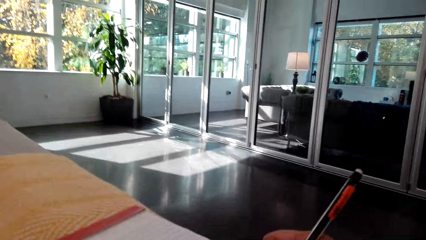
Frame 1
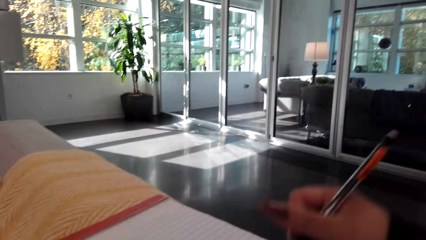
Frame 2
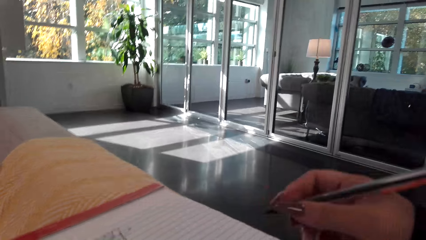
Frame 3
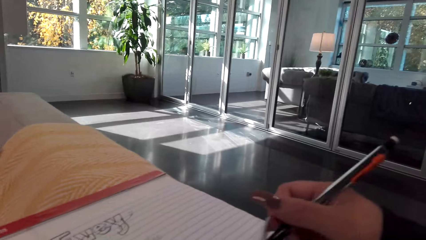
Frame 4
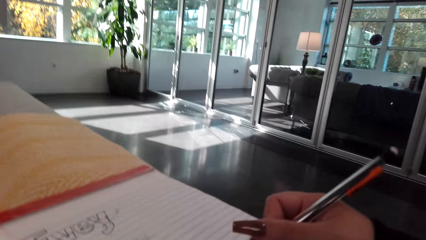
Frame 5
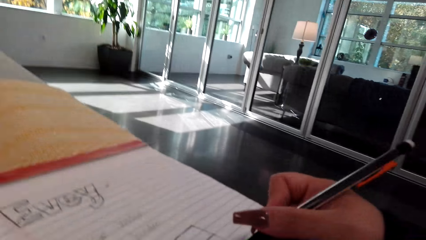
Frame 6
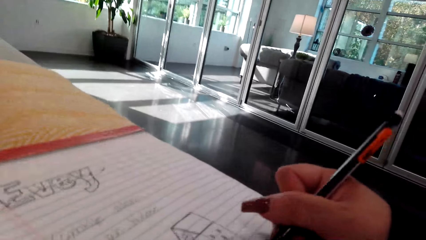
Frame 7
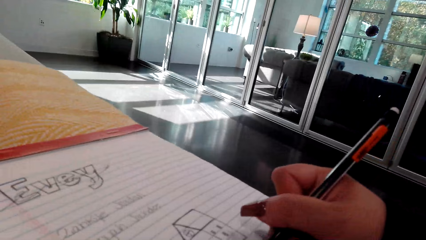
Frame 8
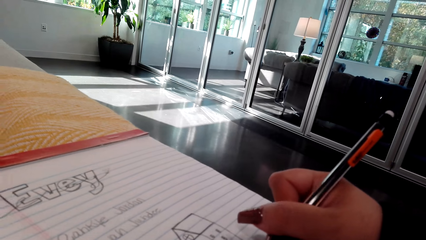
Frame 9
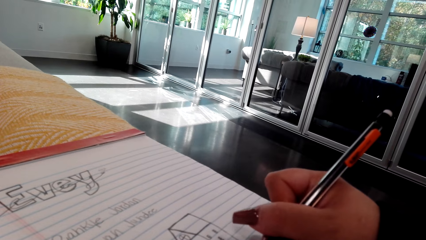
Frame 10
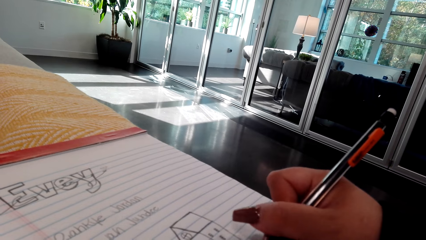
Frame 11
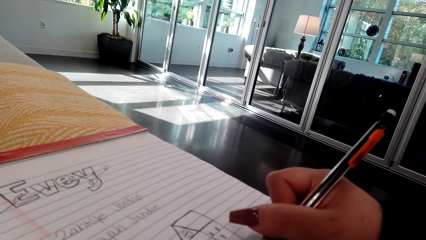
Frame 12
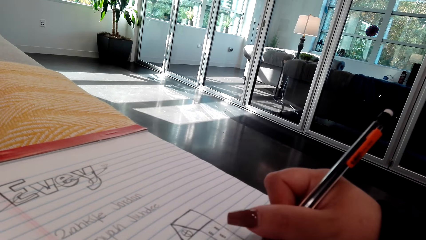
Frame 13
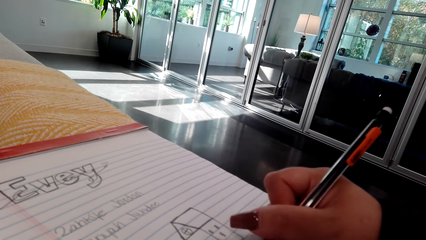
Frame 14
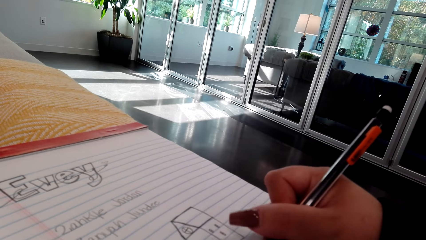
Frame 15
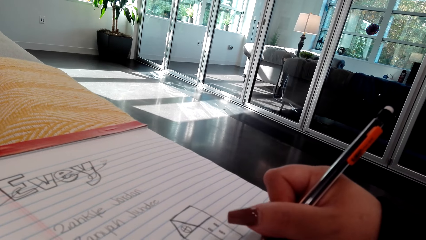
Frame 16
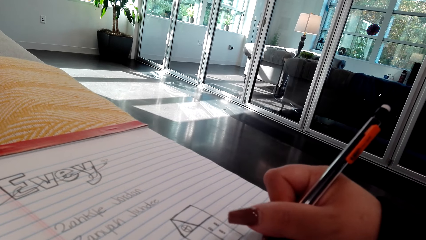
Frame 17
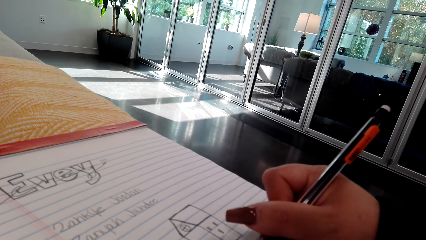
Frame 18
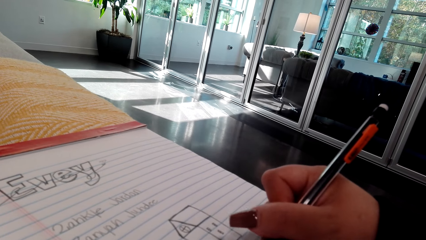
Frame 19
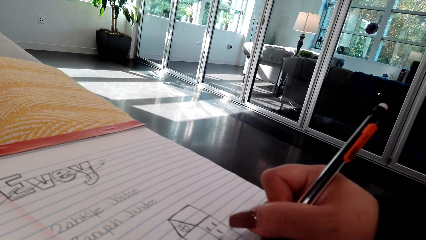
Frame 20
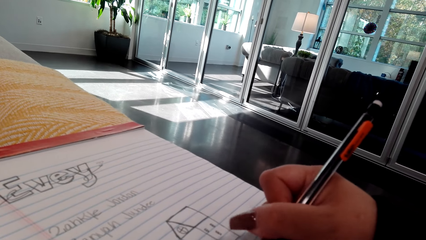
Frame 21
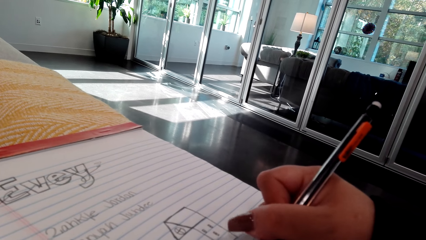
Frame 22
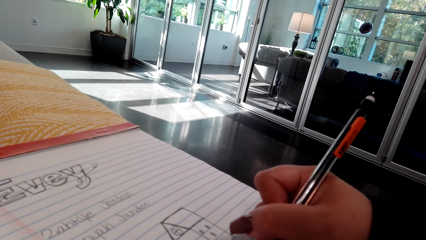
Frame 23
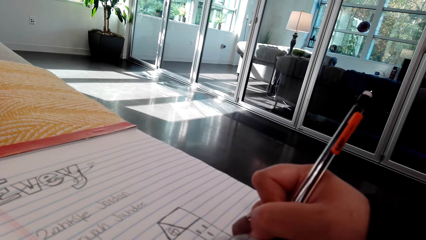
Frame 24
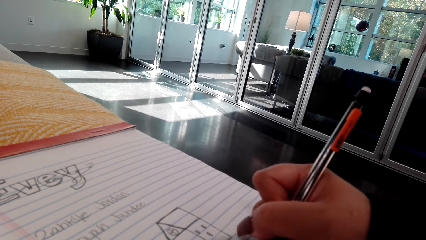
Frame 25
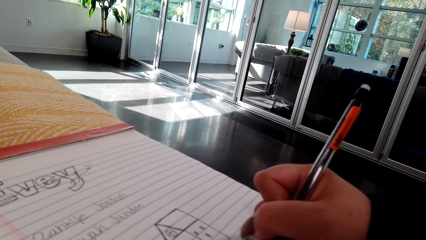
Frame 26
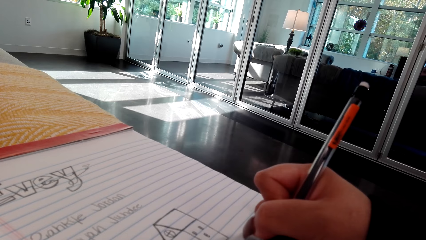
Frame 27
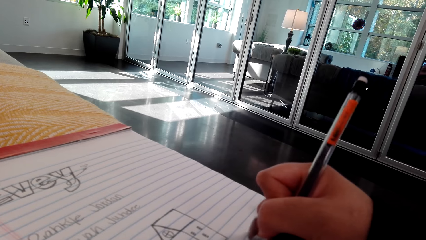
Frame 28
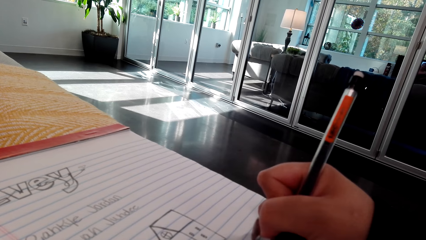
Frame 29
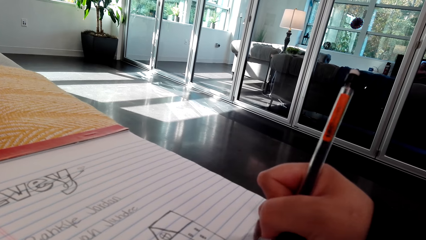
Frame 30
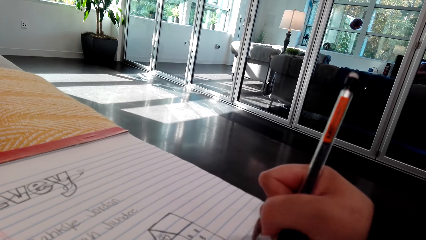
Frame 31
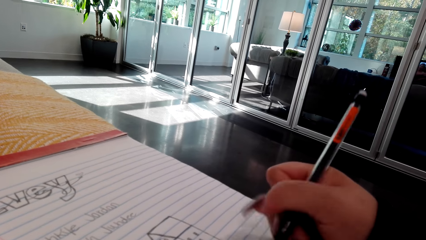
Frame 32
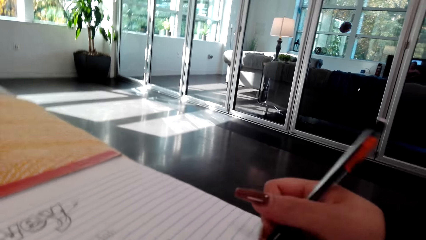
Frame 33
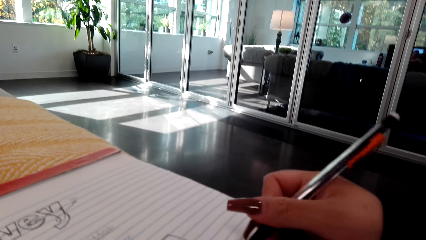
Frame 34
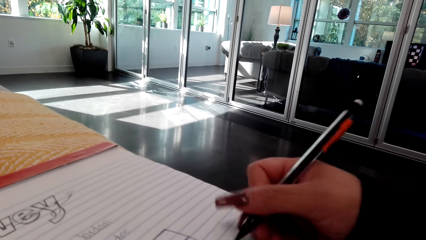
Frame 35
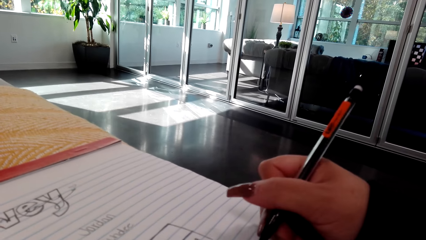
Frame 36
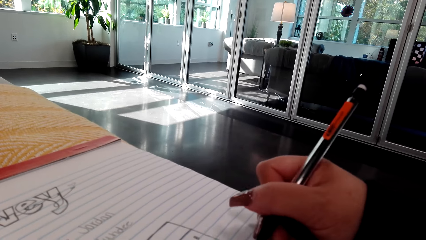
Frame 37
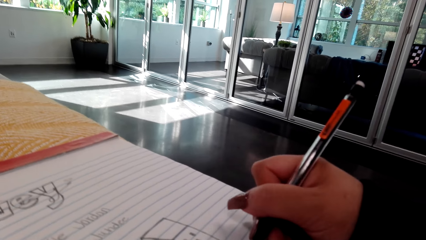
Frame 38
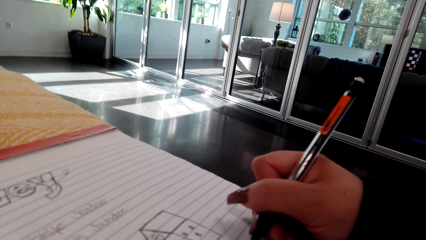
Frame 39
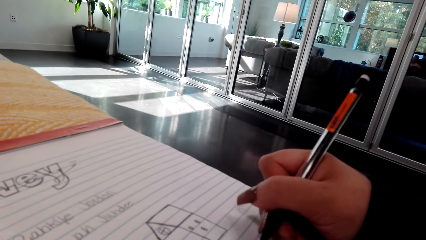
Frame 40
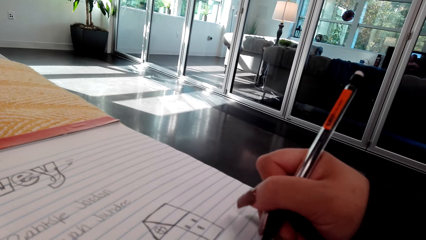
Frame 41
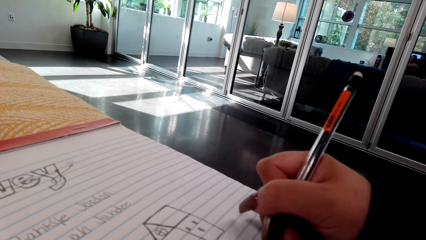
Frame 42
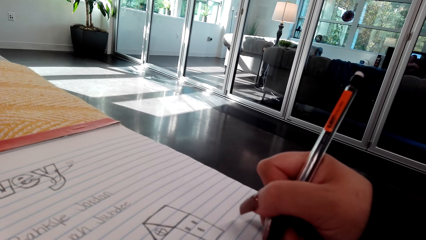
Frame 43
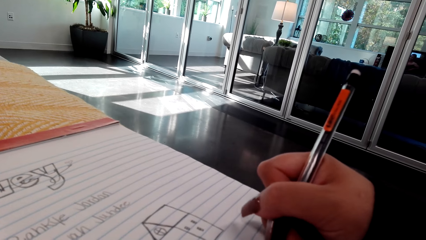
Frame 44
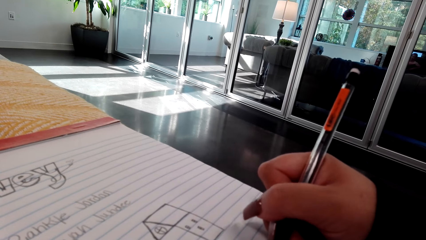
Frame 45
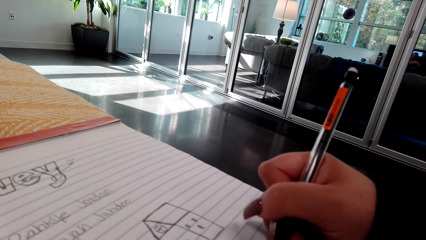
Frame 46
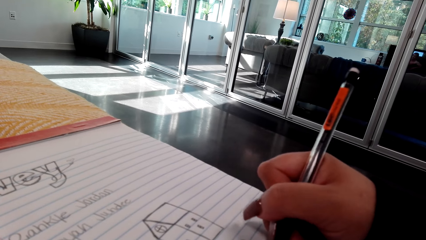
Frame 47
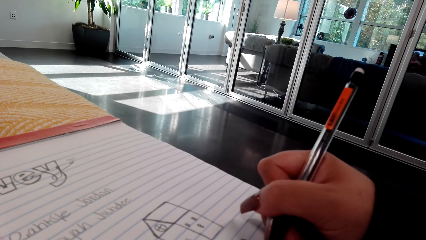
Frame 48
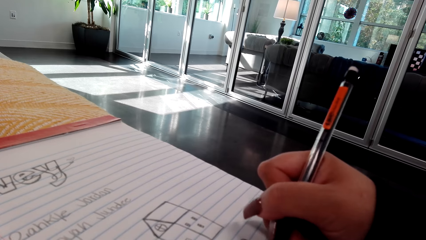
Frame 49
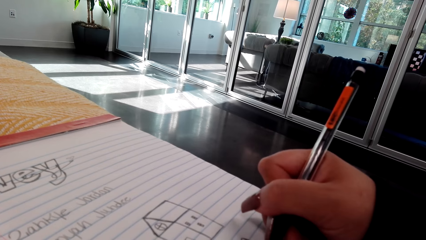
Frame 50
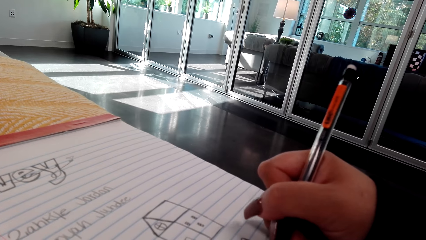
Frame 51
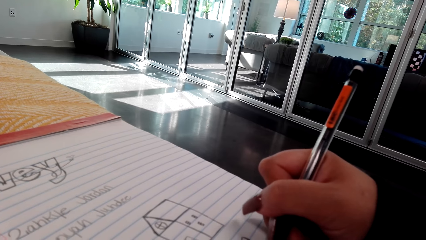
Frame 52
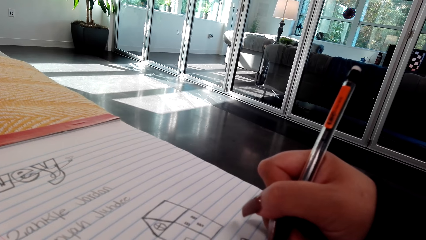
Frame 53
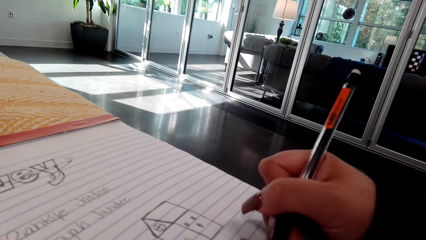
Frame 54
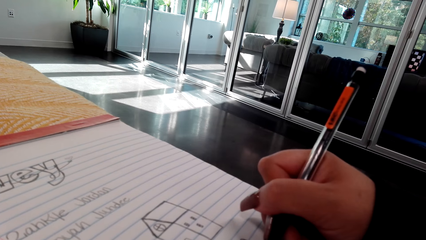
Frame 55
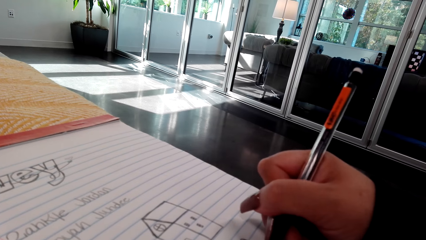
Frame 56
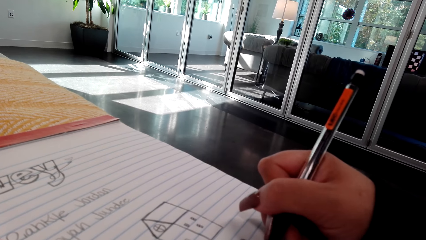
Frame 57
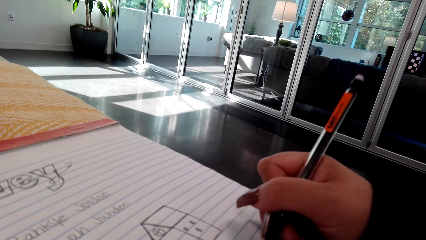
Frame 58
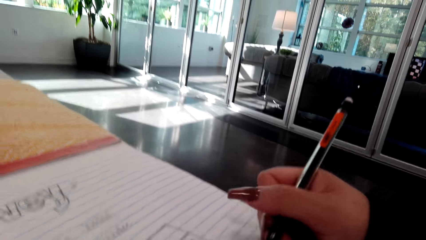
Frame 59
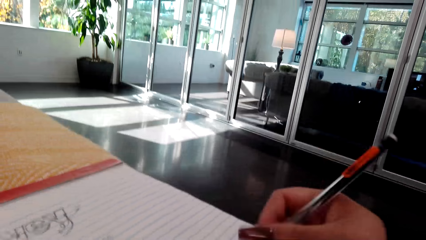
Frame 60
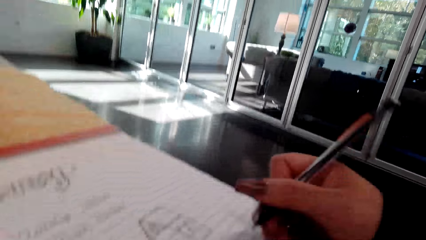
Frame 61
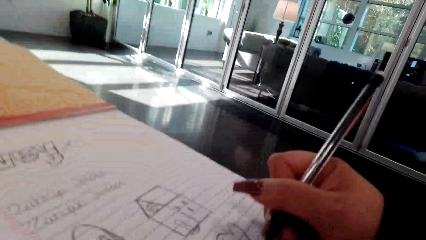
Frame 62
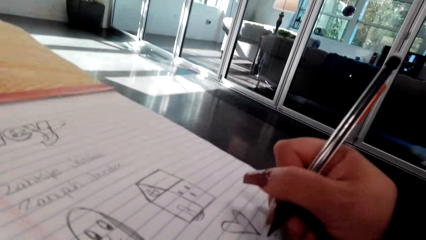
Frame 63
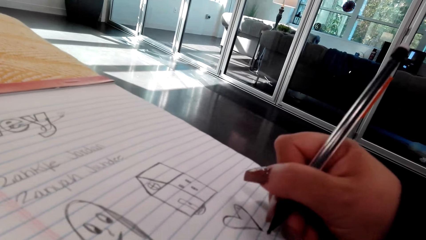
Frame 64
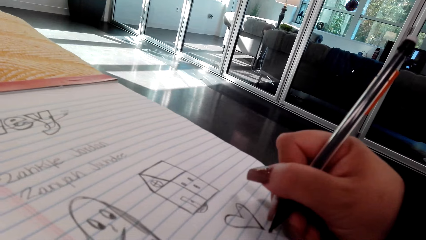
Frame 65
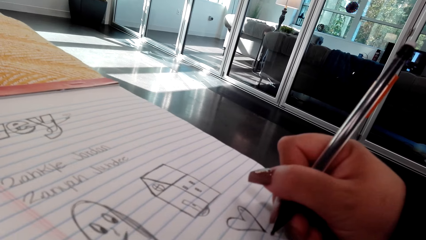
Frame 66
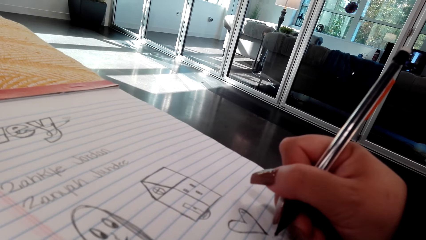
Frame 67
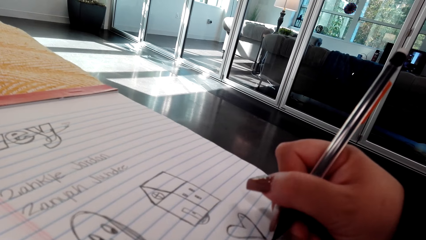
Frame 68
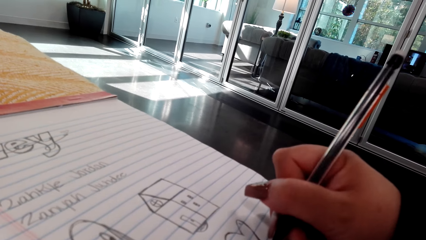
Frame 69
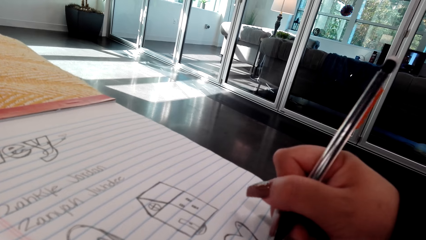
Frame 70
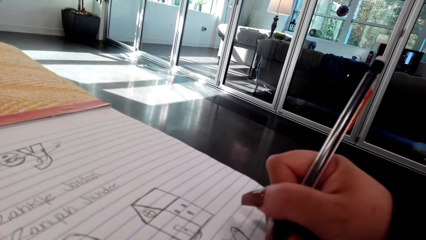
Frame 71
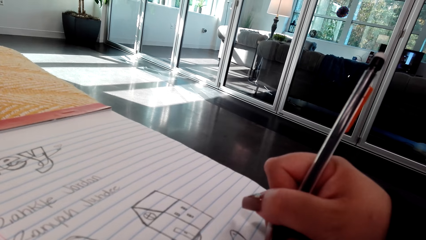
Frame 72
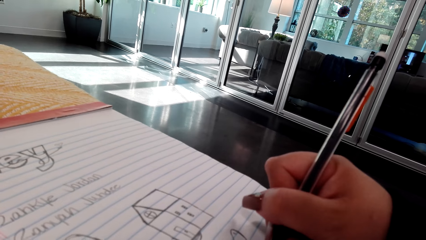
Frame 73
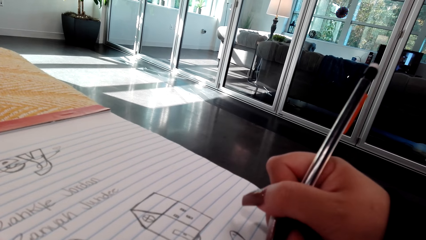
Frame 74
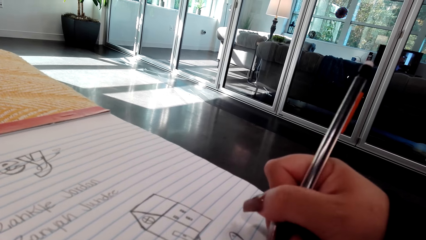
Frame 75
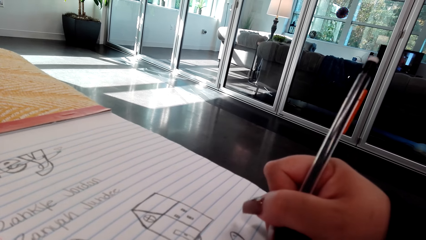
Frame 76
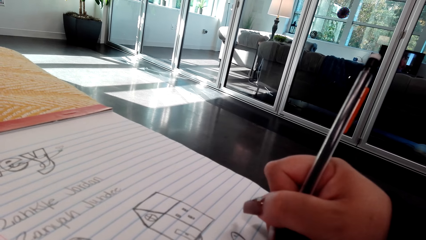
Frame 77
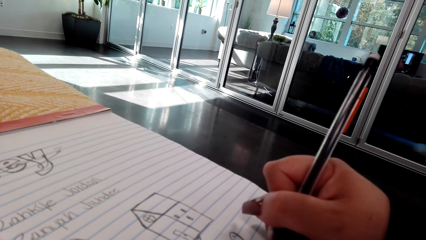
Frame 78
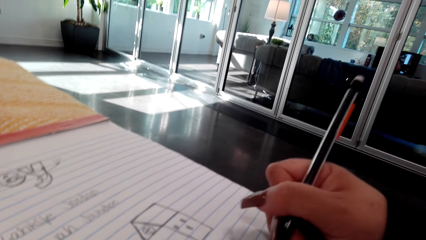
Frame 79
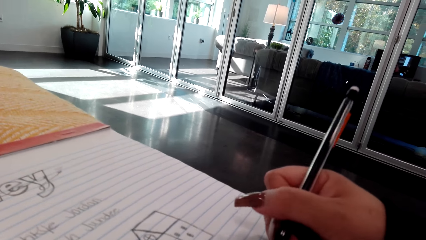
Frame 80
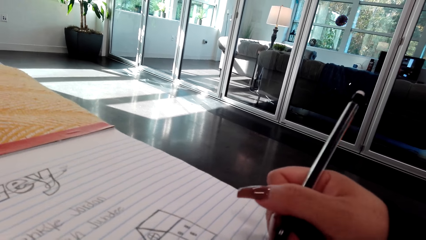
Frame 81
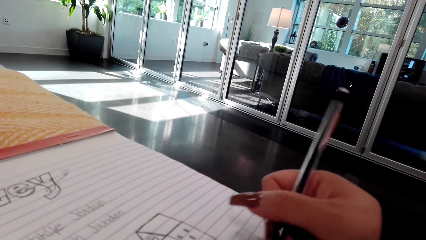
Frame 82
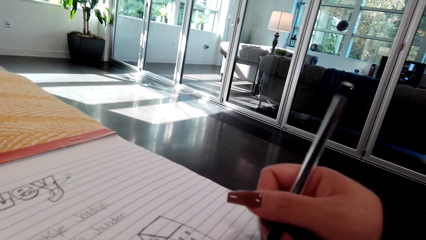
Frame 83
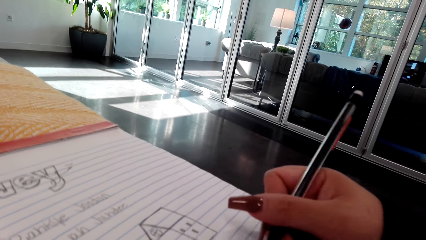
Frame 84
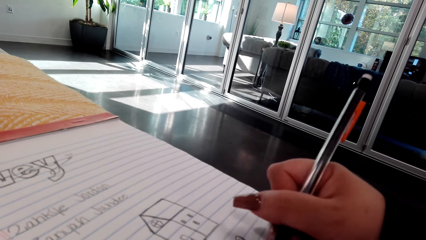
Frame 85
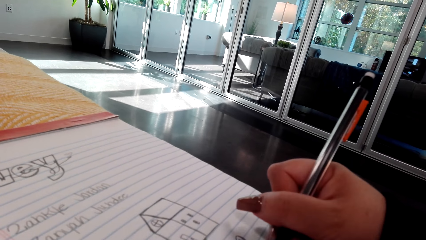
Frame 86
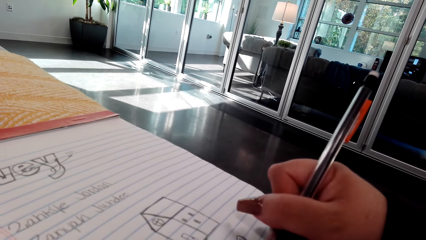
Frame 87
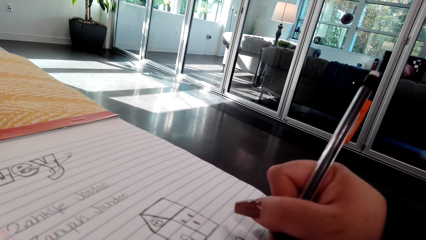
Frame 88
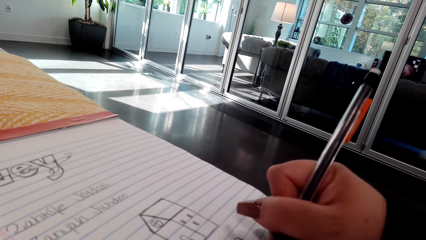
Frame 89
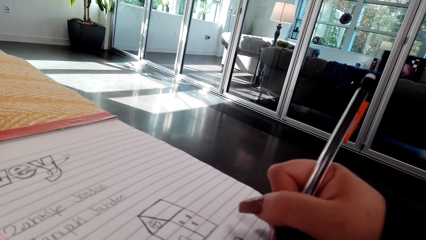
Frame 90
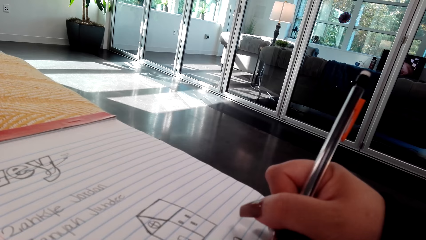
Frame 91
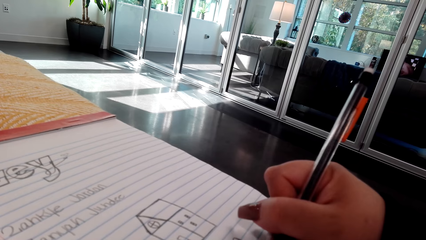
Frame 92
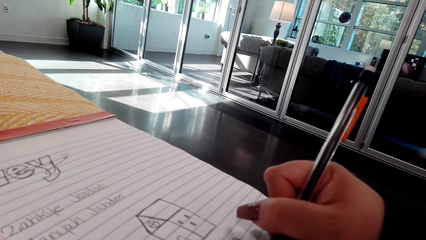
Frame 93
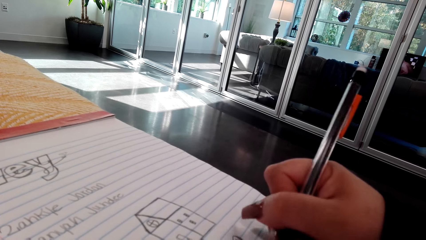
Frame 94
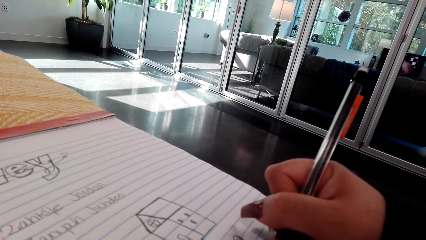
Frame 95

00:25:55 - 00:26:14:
The camera wearer holds the pen. They converse. They draw on the book.
